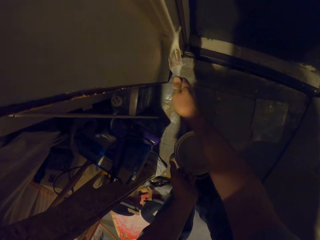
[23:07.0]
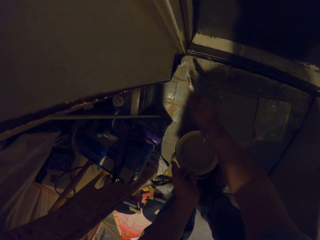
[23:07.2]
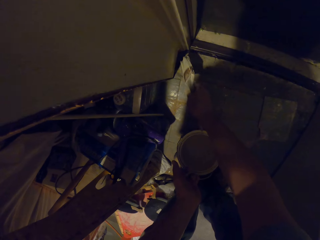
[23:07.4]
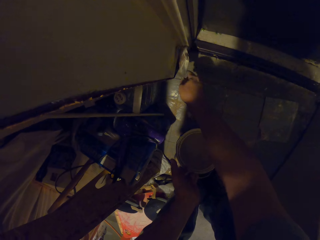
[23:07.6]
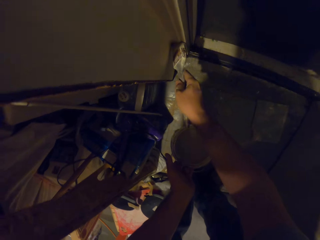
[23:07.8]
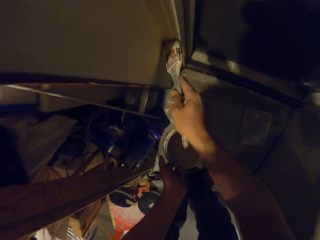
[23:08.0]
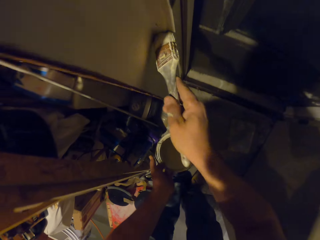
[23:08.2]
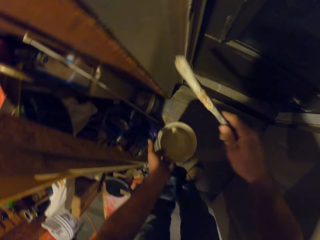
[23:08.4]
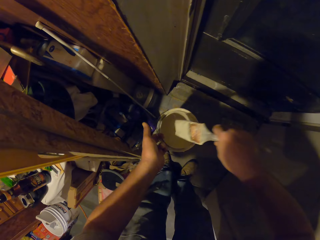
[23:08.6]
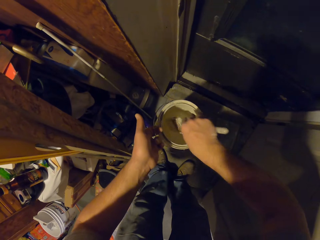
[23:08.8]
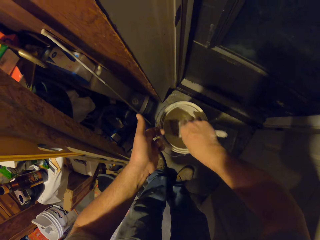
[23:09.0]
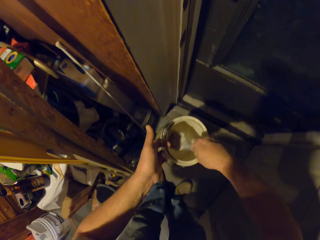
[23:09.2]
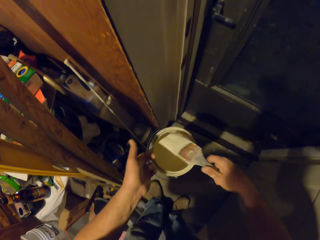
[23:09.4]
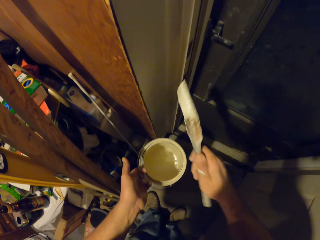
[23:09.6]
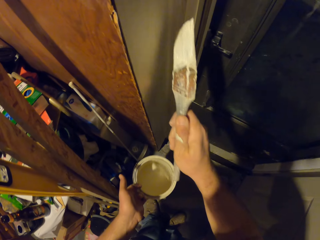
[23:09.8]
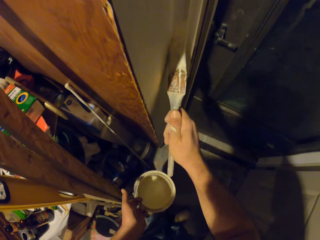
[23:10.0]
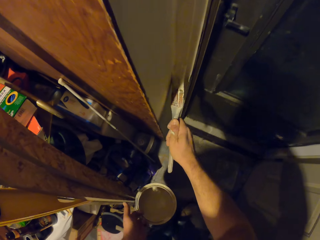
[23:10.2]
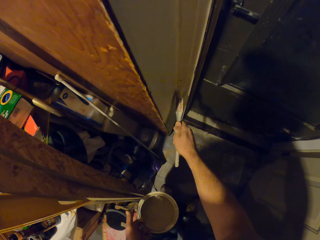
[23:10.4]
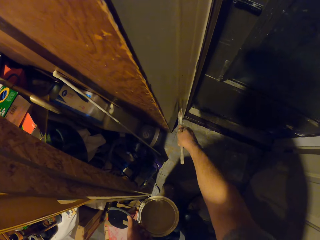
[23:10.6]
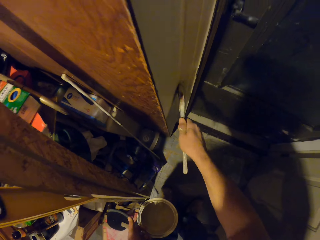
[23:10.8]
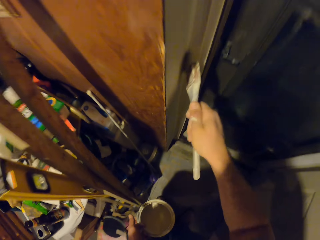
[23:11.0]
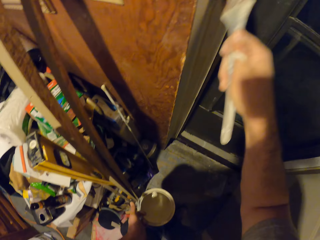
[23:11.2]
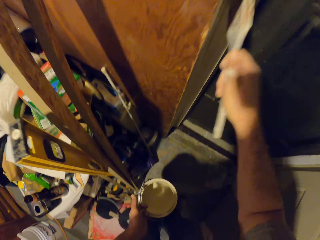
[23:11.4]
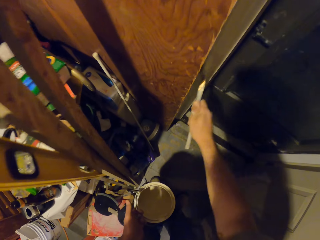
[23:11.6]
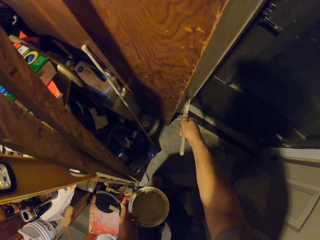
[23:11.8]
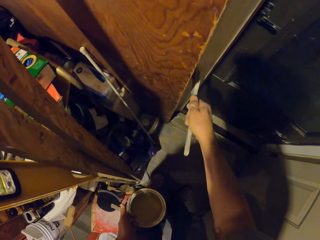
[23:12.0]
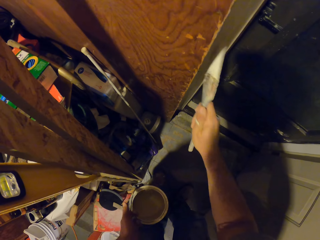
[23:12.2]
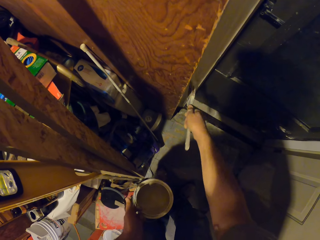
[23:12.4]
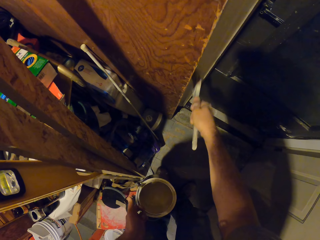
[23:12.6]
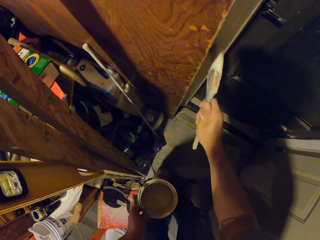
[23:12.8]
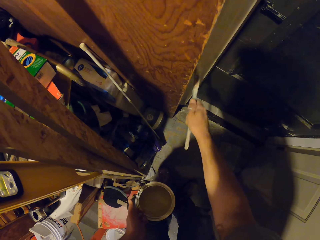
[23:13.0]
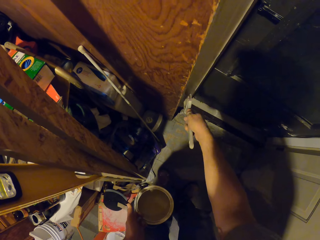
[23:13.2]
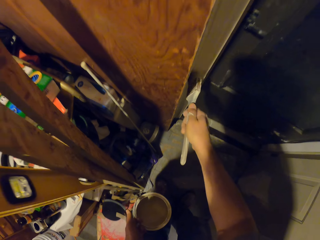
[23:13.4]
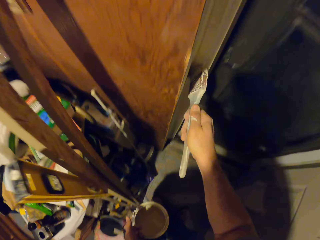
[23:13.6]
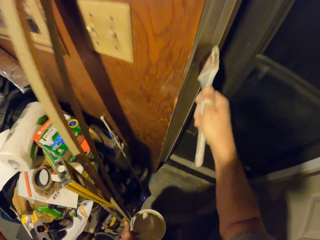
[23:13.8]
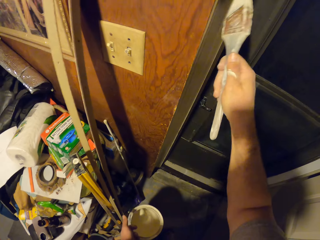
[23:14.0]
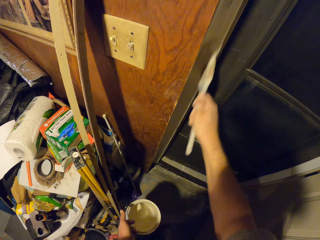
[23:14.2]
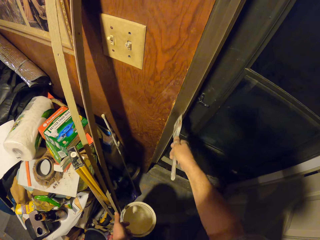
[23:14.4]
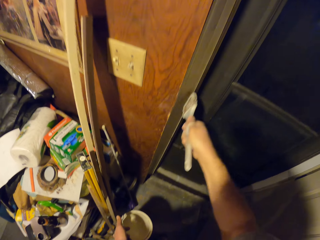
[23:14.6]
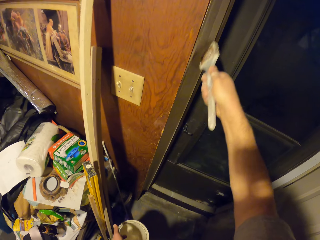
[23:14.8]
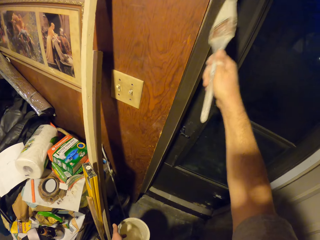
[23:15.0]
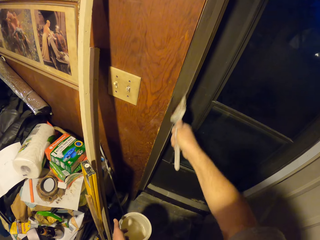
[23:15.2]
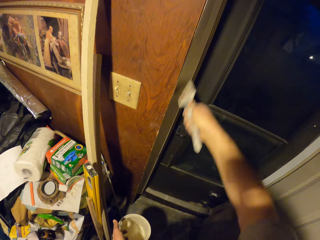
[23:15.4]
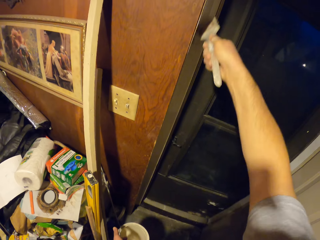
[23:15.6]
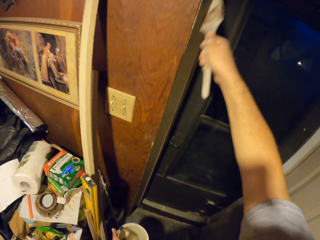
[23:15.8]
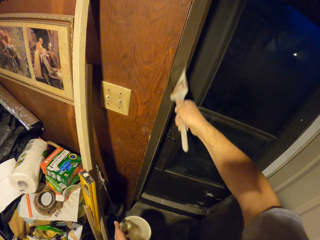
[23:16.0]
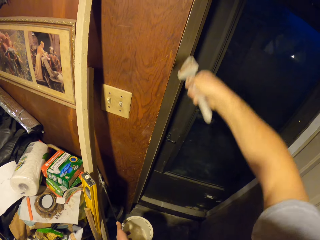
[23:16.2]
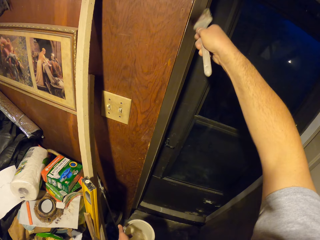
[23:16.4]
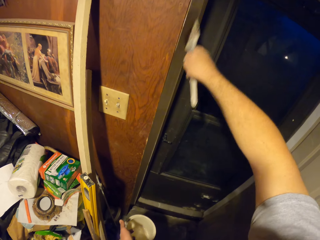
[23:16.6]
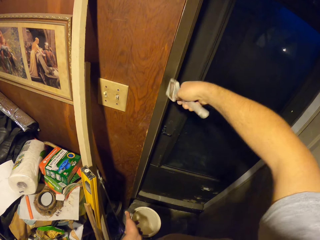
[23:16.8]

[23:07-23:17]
The camera wearer scoops paint from the bucket of paint in his left hand with the paint brush. He paints the frame of the door with the paint brush in his right hand.

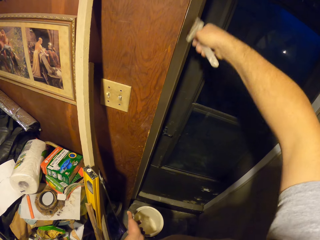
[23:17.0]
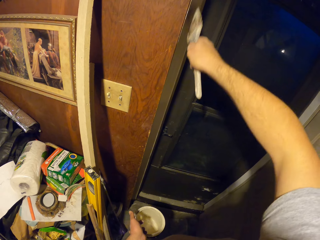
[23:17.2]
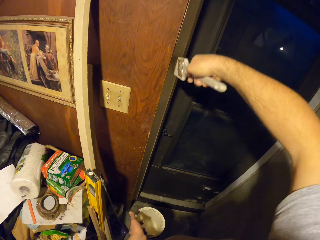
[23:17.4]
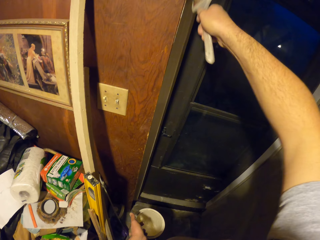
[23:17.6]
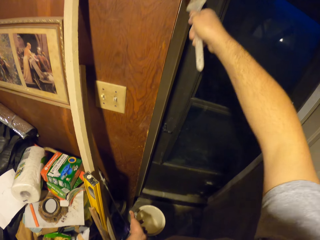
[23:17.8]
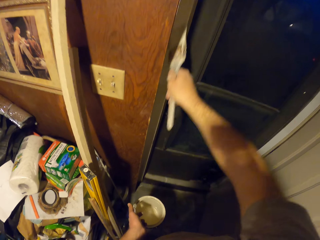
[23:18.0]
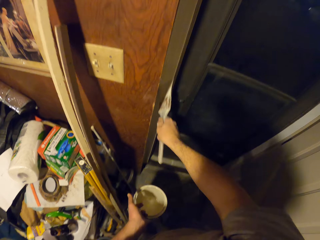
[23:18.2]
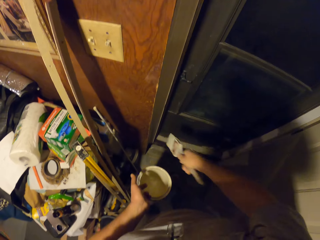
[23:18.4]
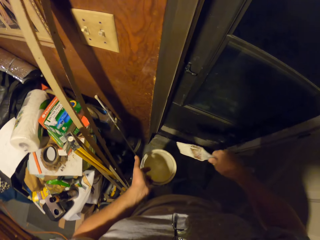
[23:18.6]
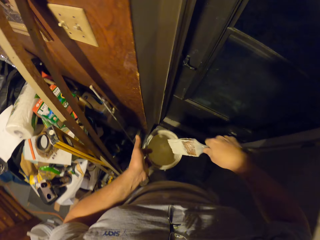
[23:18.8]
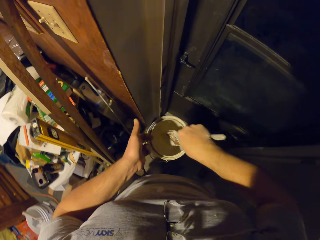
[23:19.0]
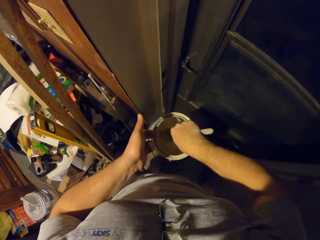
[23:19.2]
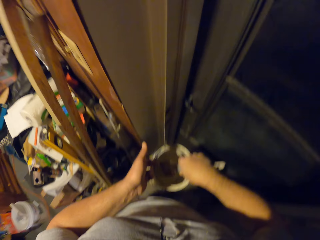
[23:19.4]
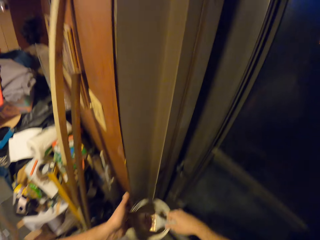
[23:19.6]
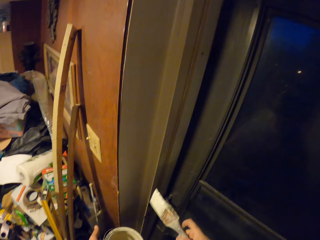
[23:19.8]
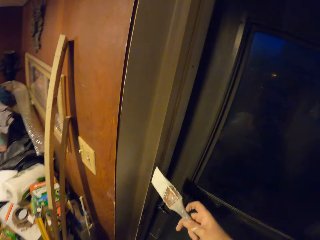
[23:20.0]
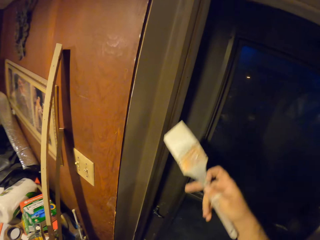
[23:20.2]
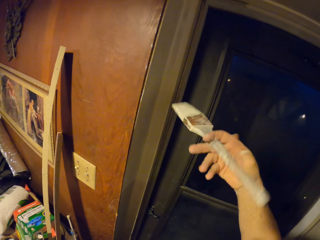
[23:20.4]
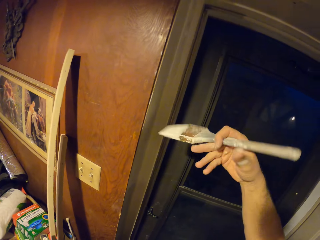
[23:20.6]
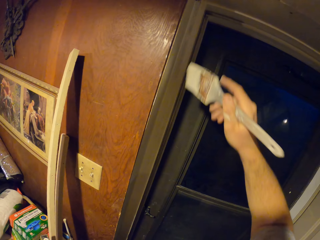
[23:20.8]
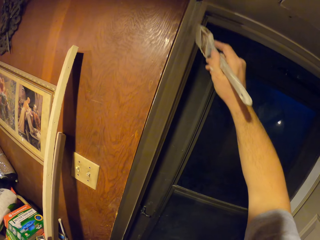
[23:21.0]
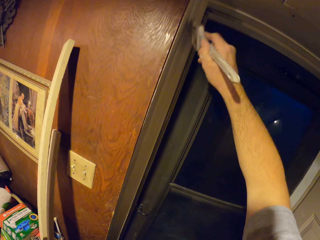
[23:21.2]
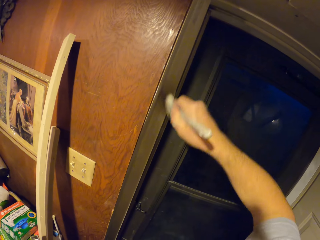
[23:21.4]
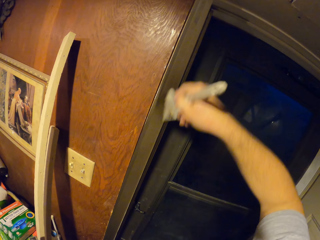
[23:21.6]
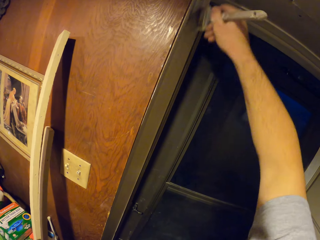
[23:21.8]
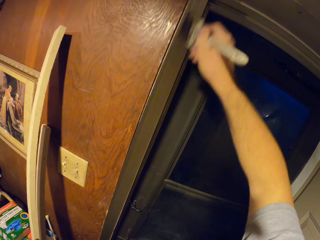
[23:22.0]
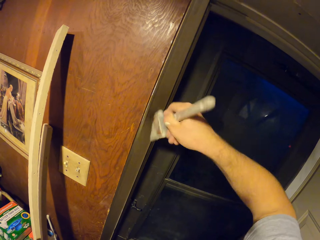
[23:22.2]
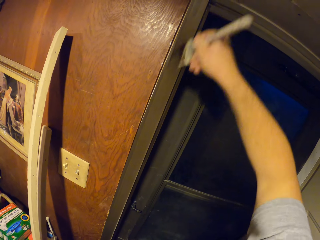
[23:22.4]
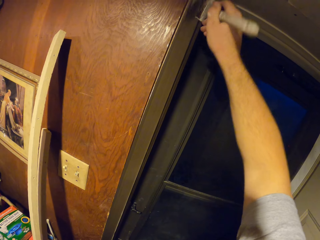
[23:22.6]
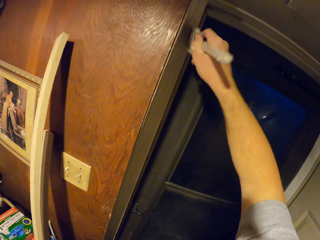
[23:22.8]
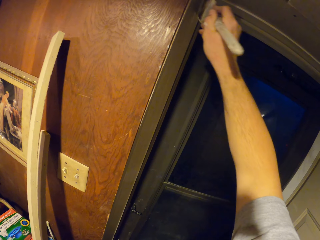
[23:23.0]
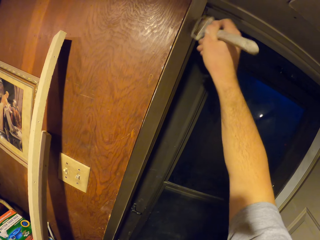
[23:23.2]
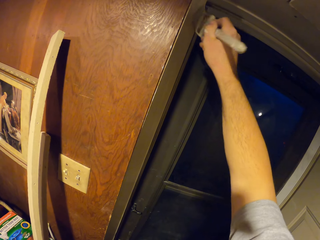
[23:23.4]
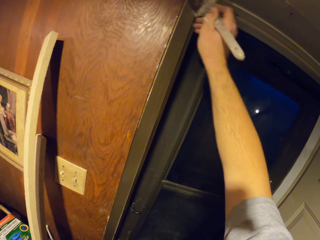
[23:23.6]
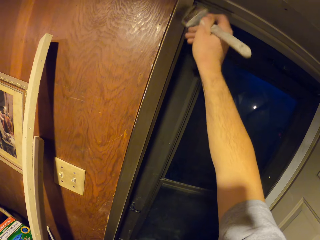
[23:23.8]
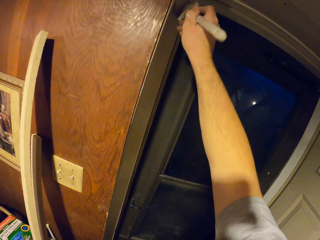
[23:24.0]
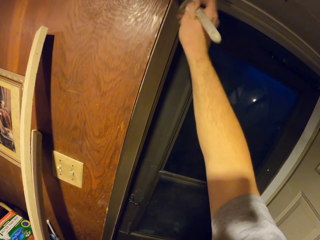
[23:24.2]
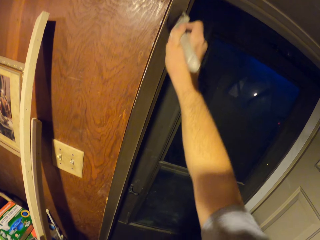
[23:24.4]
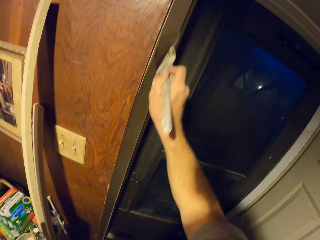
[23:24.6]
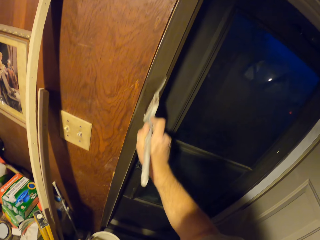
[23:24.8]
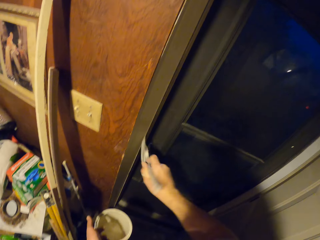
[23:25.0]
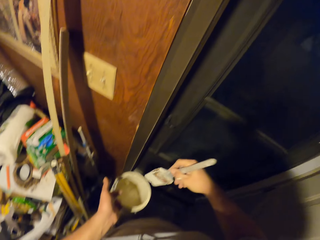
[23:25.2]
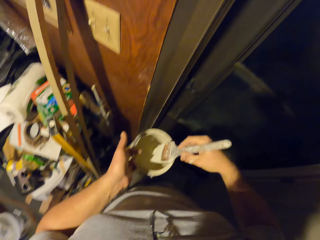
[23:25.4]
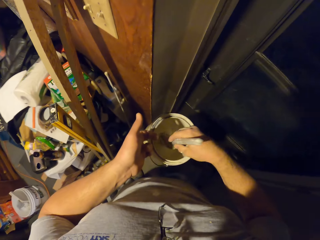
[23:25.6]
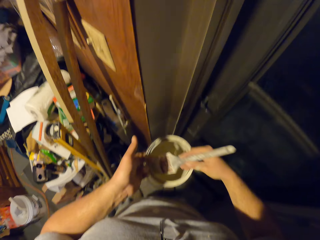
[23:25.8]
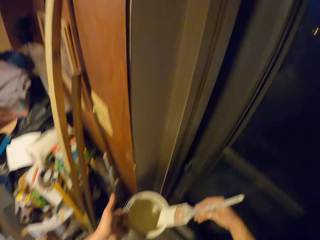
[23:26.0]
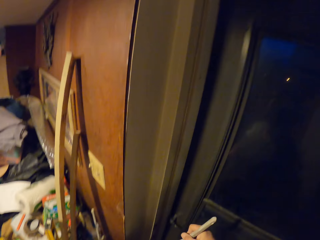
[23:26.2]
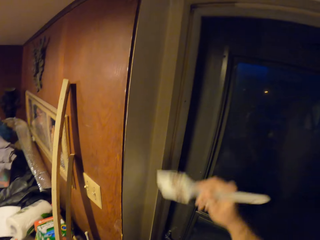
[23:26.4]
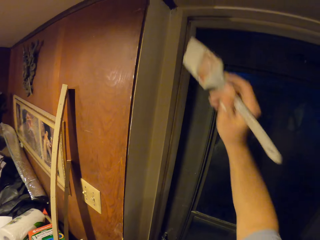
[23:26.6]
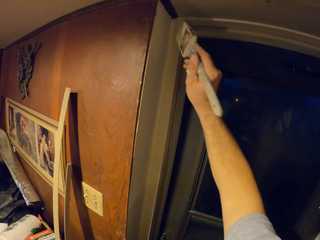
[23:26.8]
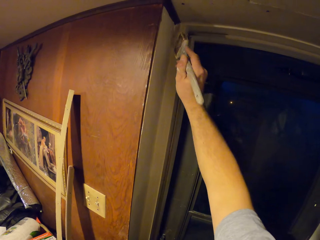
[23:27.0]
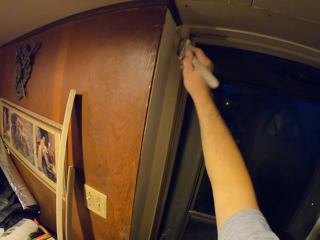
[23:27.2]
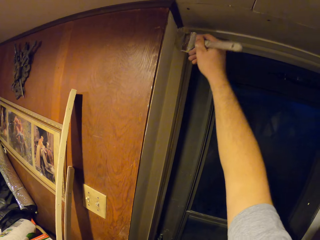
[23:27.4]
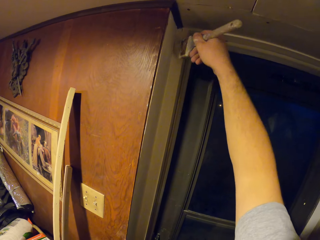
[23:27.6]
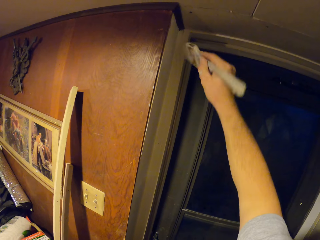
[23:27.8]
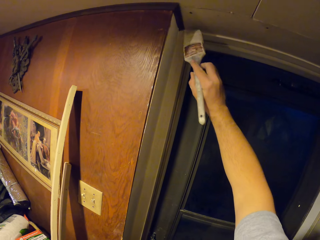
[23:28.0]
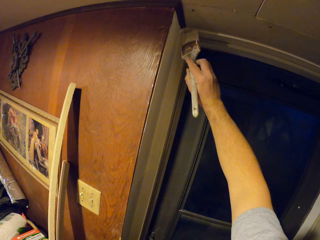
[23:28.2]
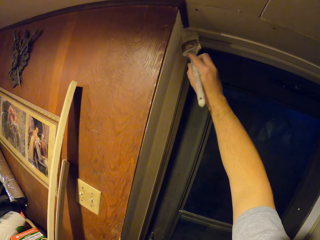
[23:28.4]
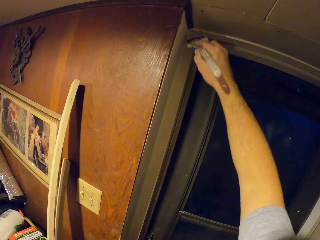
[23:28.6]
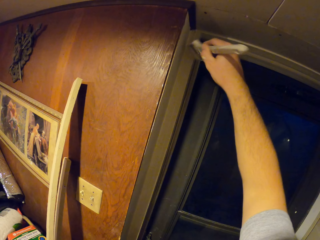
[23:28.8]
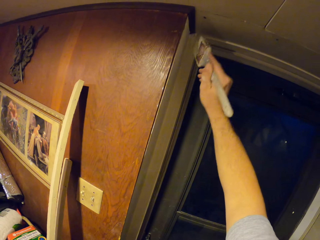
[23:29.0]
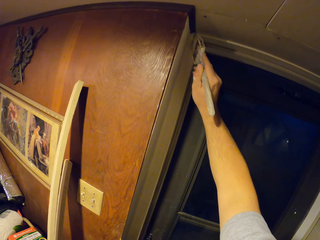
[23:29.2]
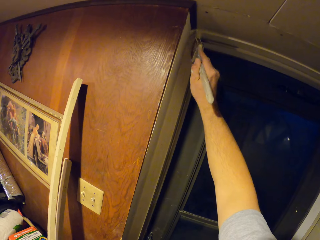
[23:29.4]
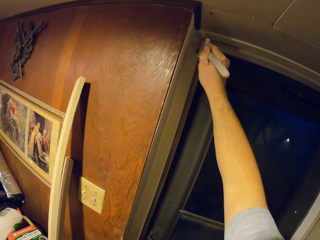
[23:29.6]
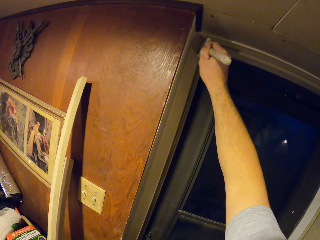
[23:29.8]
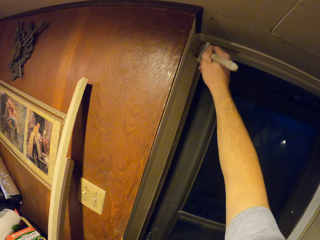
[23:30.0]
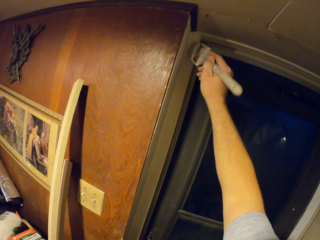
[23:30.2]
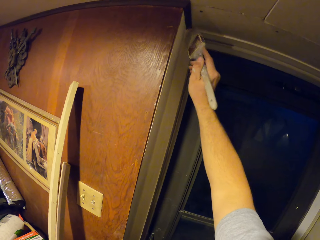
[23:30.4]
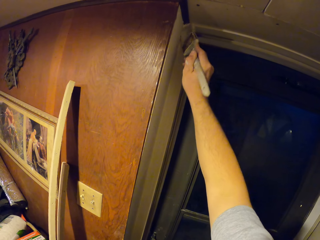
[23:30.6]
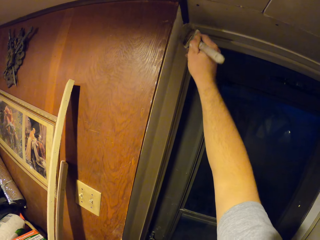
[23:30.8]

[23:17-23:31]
The camera wearer scoops paint from the bucket of paint in his left hand with the paint brush. He paints the frame of the door with the paint brush in his right hand. He scoops paint from the bucket of paint in his left hand with the paint brush. He paints the frame of the door with the paint brush in his right hand.
